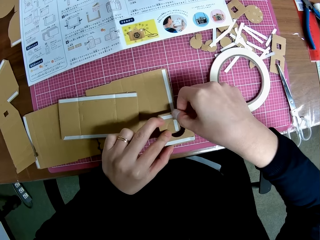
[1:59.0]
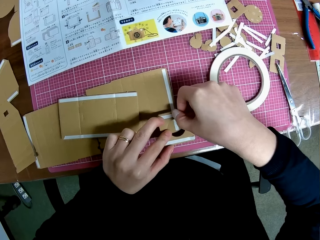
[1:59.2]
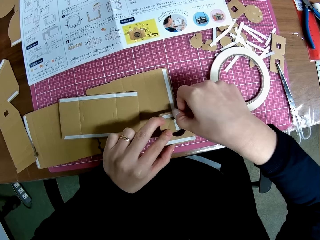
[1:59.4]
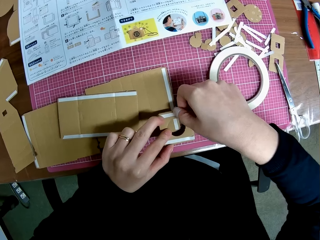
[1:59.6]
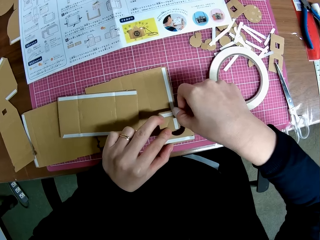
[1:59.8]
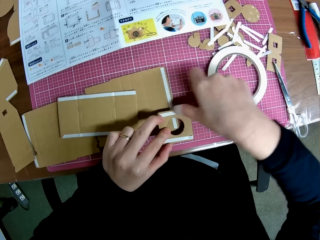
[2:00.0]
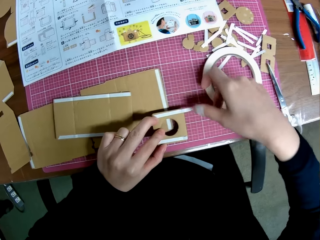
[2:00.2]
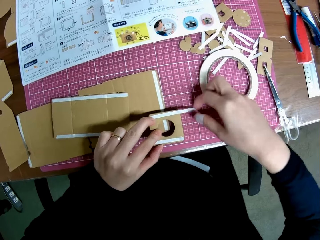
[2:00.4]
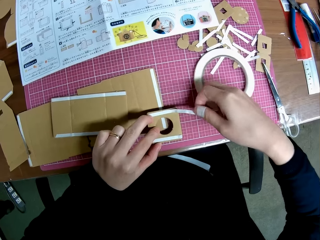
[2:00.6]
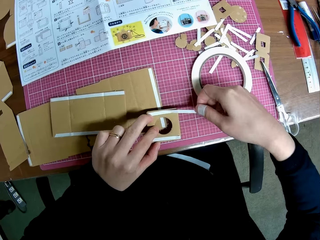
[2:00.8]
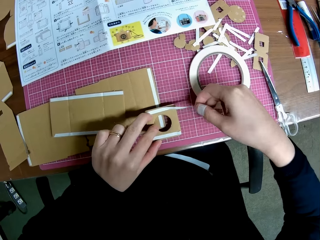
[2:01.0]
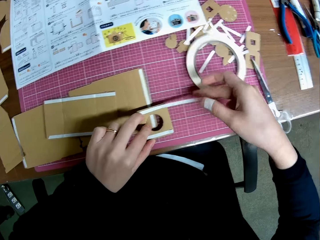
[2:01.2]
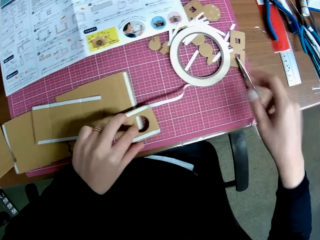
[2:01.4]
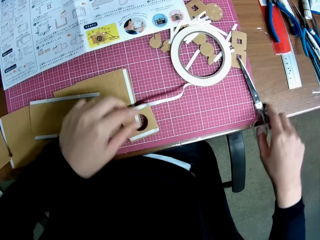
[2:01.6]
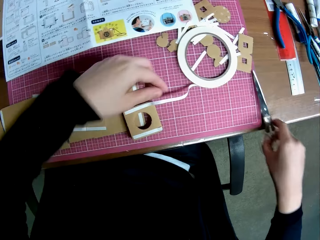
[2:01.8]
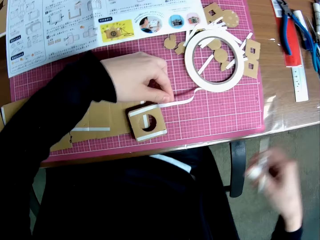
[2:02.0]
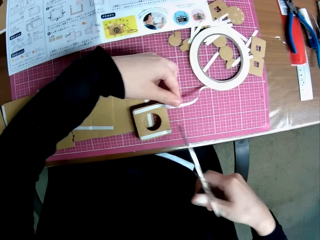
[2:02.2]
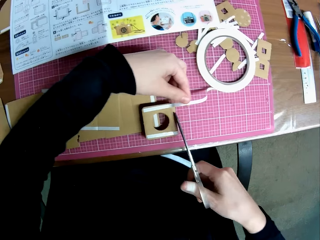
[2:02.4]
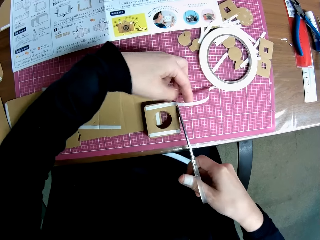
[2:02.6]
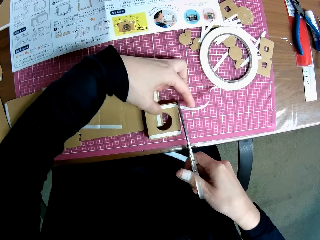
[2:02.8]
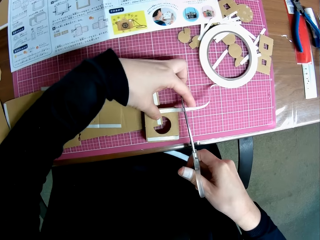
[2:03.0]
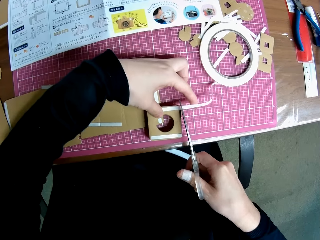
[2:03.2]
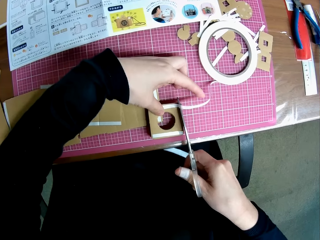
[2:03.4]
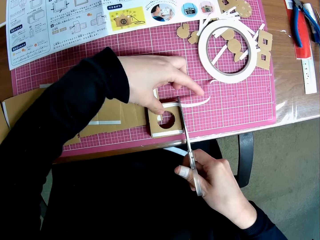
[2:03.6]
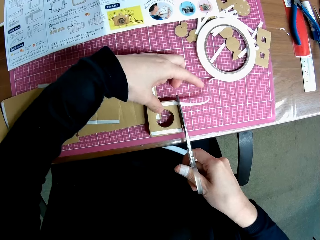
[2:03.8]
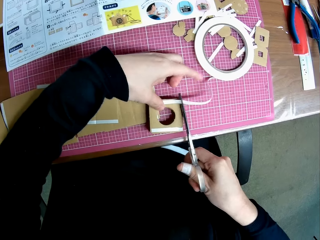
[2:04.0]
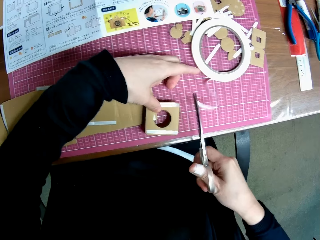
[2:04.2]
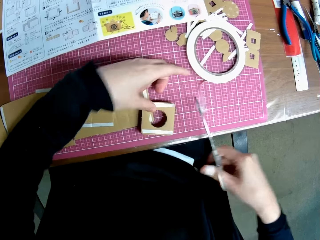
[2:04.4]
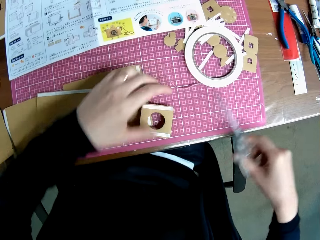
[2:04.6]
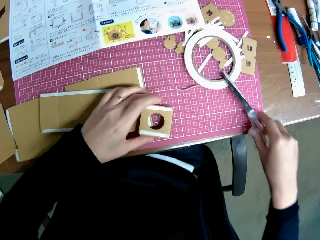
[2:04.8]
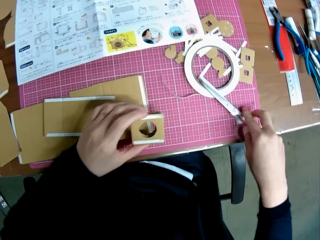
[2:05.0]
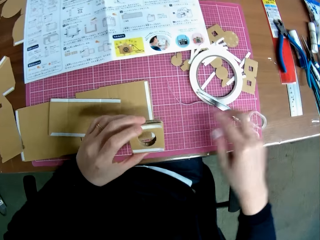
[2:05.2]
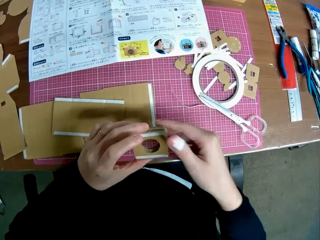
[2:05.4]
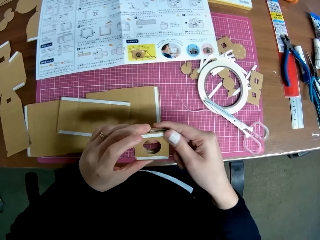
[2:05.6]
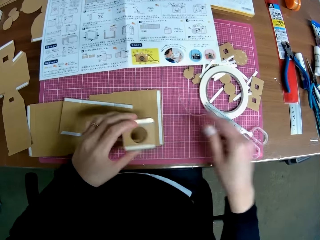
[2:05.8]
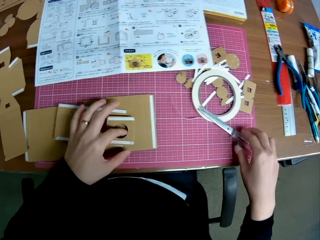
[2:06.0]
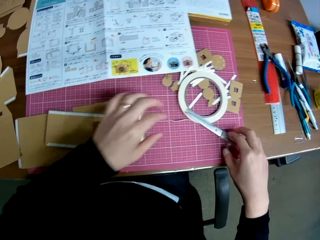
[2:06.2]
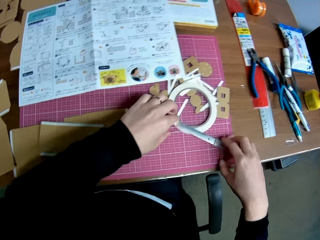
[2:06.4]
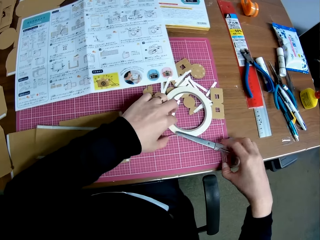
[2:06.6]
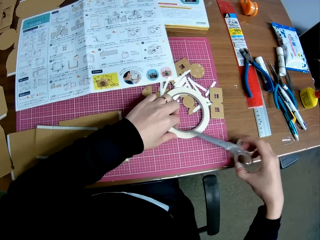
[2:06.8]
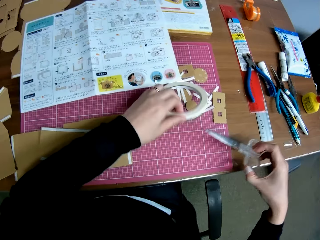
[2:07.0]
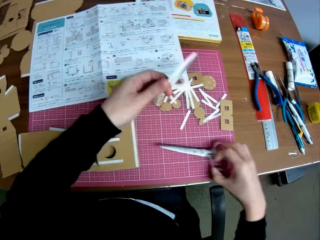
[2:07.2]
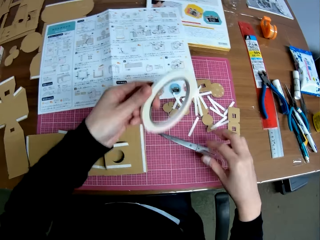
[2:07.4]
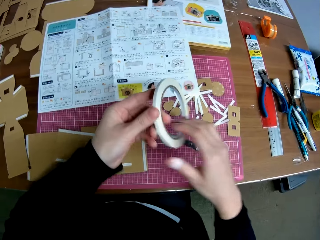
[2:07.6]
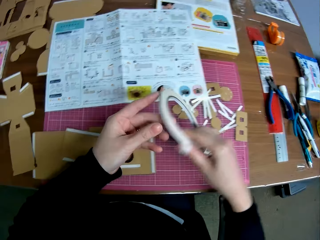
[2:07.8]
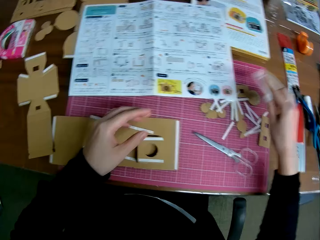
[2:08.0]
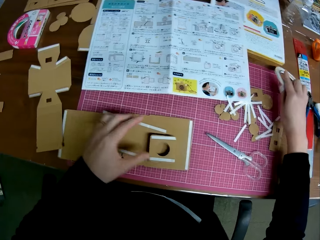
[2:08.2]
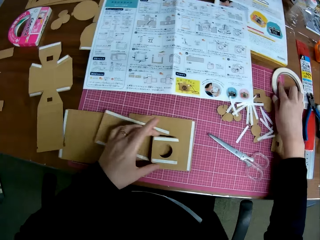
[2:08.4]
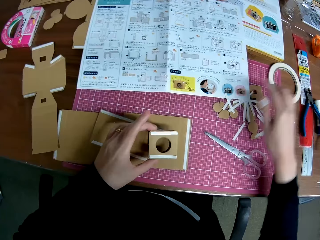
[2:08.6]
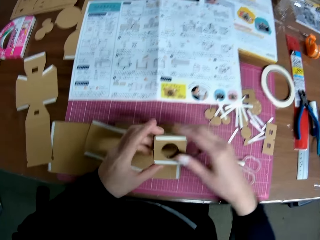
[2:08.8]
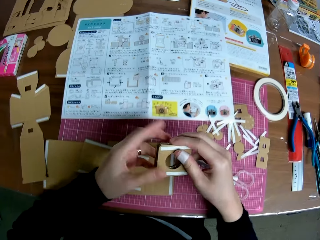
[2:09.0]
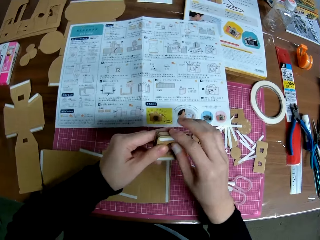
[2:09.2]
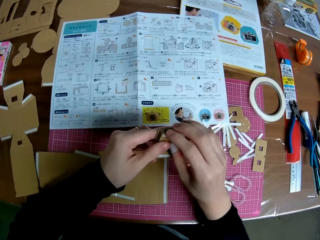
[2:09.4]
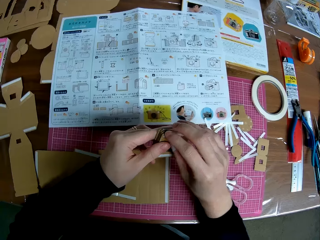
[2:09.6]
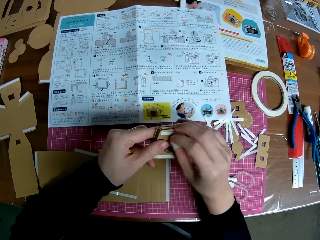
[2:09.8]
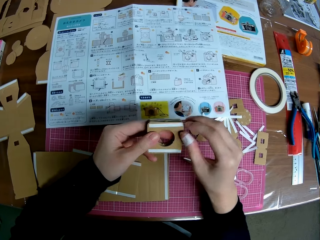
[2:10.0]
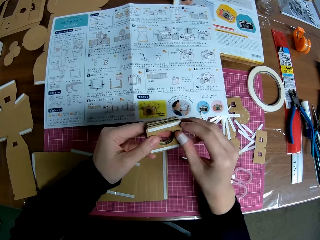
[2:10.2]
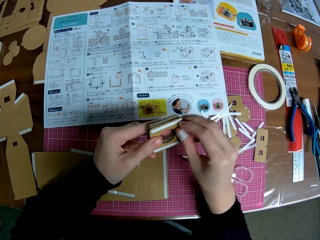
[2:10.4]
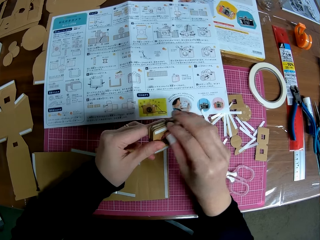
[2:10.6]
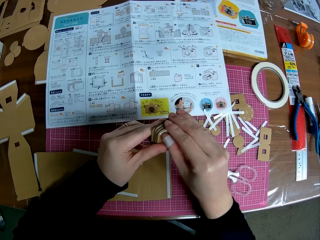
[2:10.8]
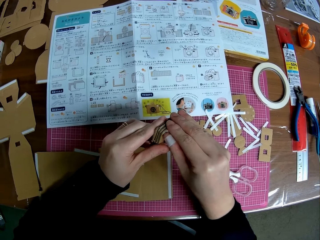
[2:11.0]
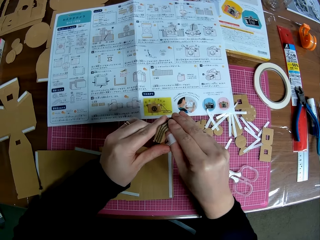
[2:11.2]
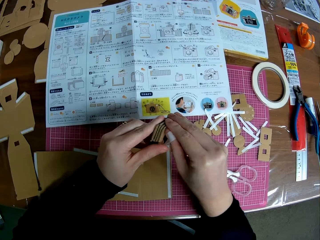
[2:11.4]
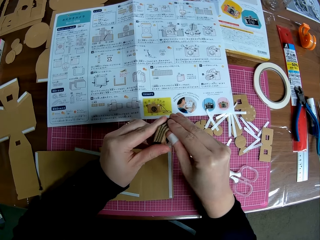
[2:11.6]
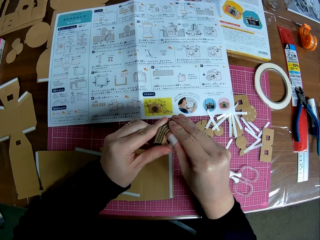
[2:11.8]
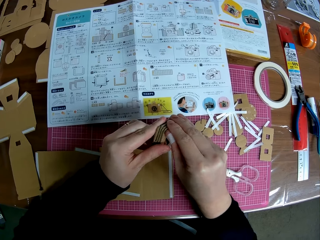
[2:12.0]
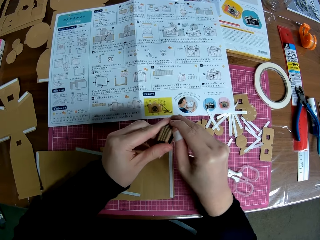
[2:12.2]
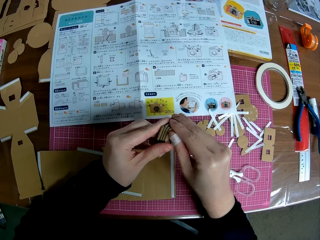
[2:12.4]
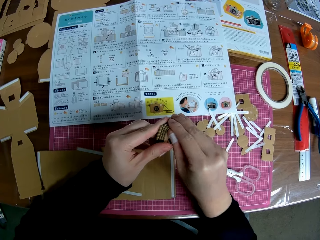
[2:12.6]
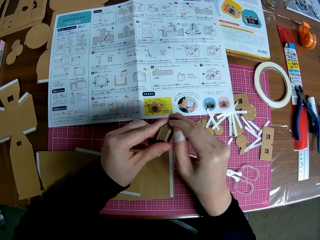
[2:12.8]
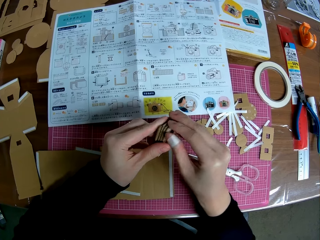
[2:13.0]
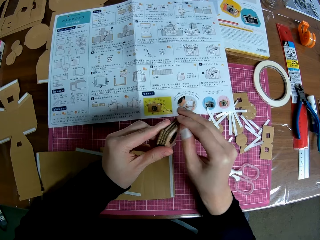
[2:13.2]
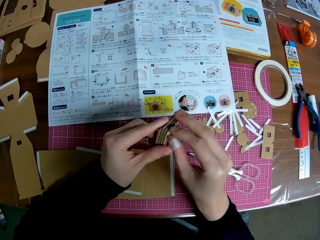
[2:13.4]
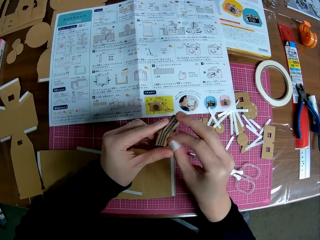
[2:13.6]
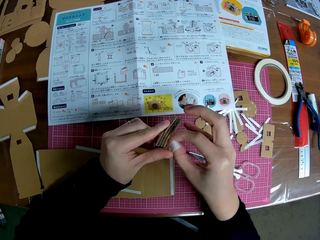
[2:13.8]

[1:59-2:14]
The camera wearer picks up the scissors from the table. They cut the double sided tape with the scissors. They drop the scissors on the table. They pick up the cardboard craft and hold the cardboard craft. They put the stack of small pieces on the flat big piece. They pick up the pair of scissors. They pick up the double sided tape roll from the cutting mat. They drop the pair of scissors. They pick up the tape. They exchange the hand holding the tape. They drop the double sided tape roll on the cutting mat. They pick up the stack of small pieces from the big piece. They hold the cardboard craft. They peel off the piece of the tape from the cardboard craft.

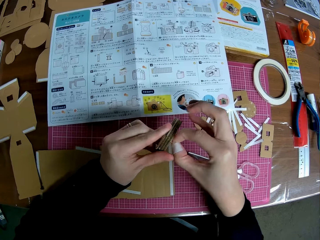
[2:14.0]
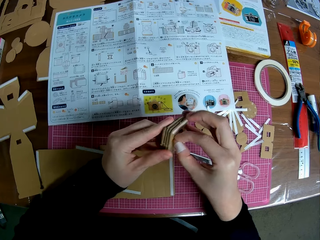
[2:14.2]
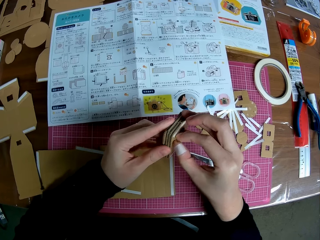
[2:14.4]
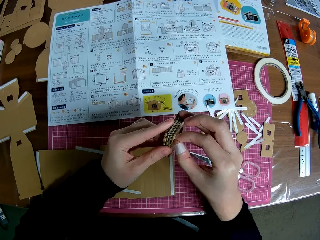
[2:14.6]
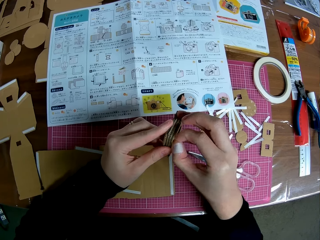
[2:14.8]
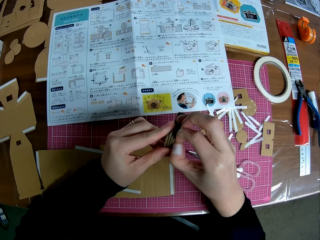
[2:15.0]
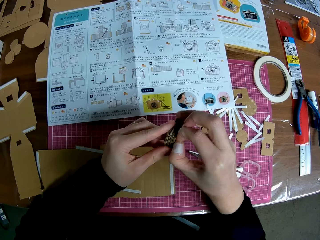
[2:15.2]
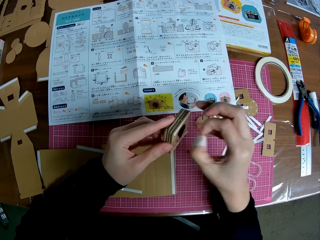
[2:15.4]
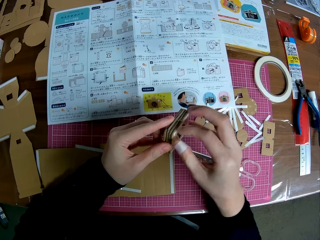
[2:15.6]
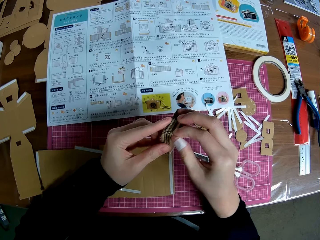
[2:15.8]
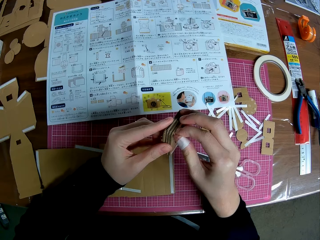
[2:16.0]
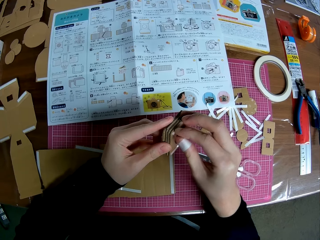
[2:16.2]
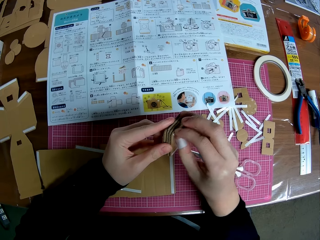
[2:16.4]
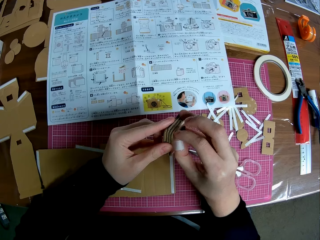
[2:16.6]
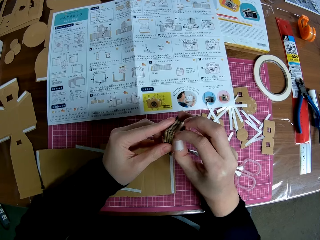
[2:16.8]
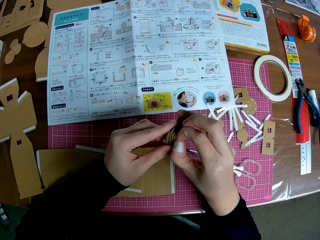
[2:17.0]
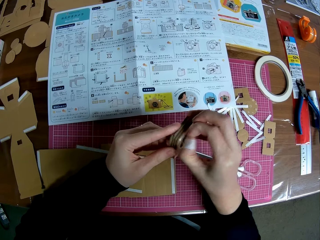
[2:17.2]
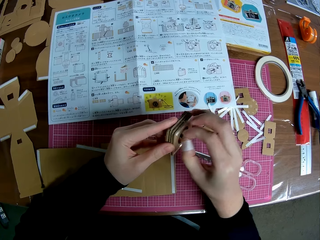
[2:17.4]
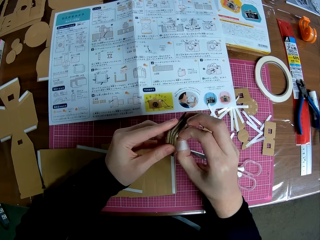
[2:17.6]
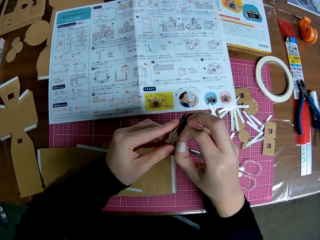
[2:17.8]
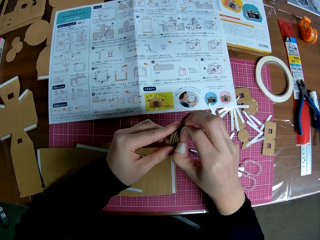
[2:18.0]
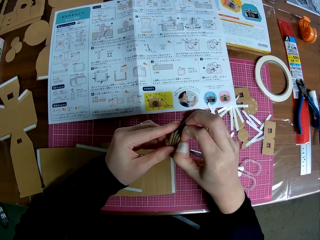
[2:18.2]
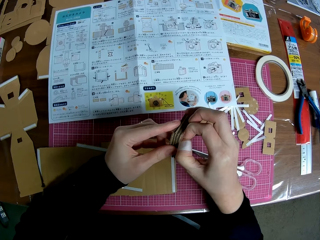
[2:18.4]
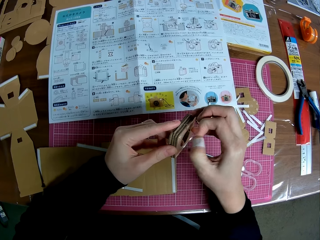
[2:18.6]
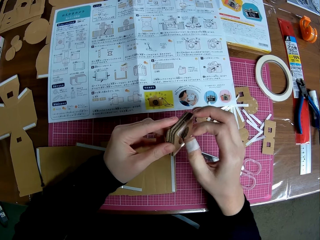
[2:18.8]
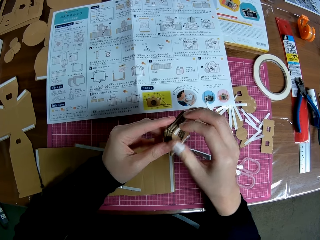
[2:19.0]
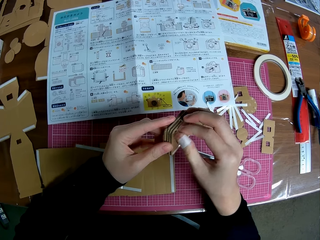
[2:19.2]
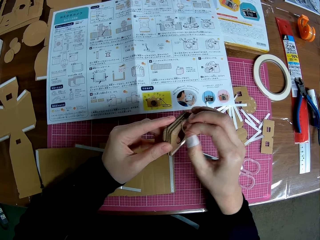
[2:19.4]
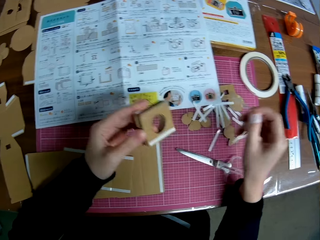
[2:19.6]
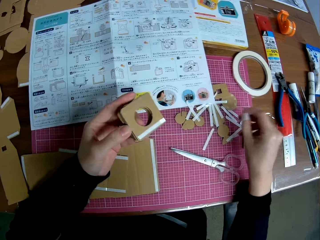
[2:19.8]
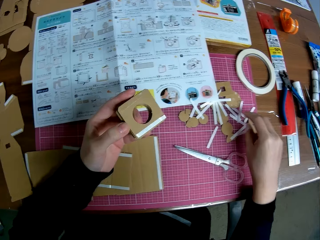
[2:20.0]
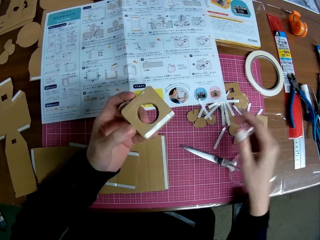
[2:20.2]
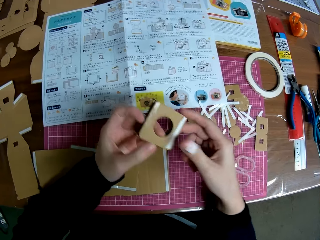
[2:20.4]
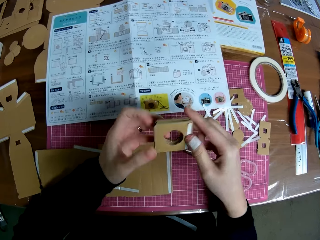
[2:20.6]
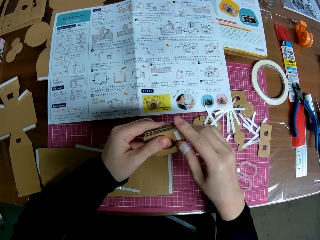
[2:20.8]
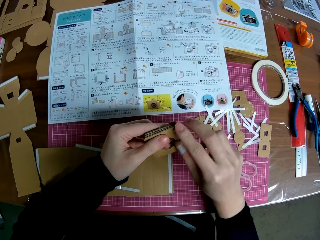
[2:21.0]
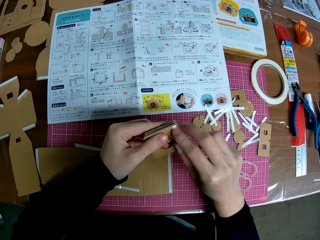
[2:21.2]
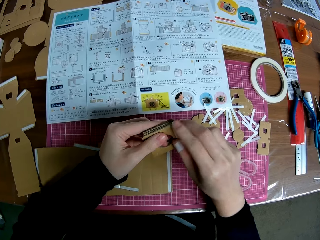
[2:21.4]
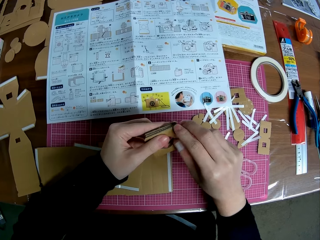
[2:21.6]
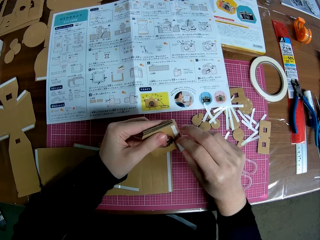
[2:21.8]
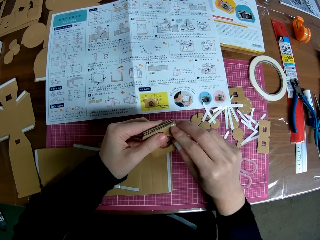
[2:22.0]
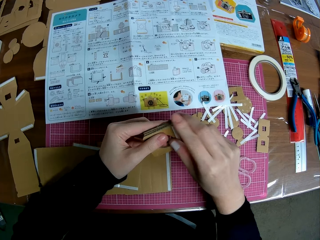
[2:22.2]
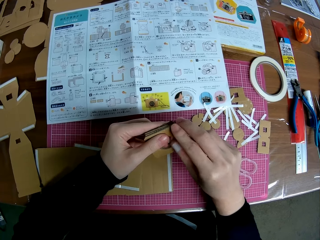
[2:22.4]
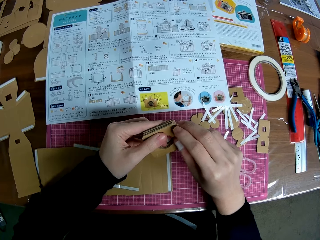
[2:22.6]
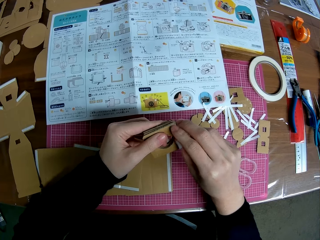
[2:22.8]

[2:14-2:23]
The camera wearer puts down the piece of the tape. They peel off the piece of the tape from the cardboard craft.
